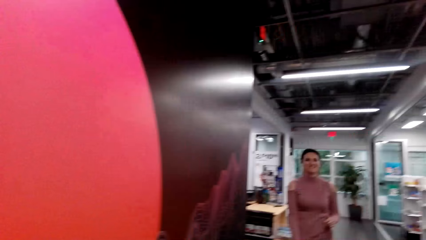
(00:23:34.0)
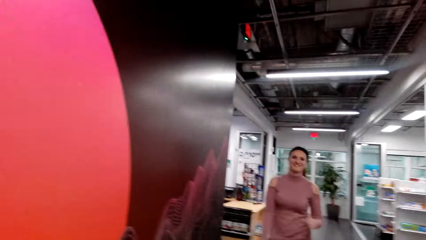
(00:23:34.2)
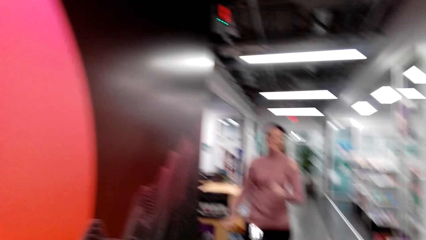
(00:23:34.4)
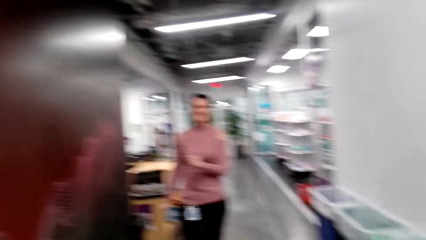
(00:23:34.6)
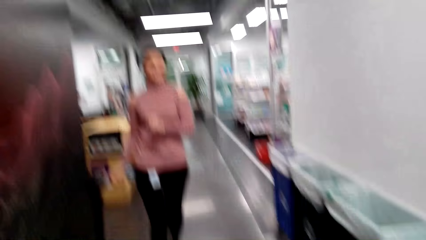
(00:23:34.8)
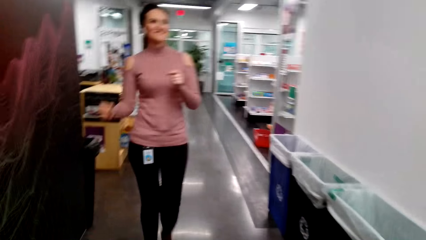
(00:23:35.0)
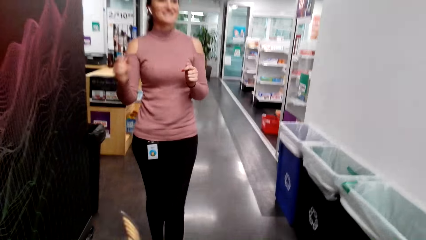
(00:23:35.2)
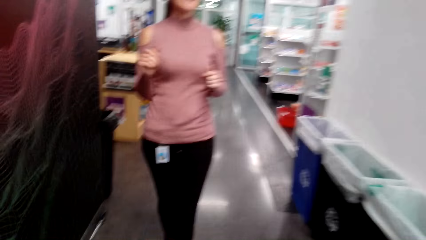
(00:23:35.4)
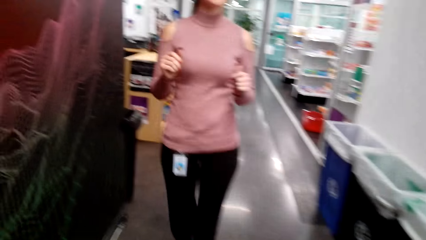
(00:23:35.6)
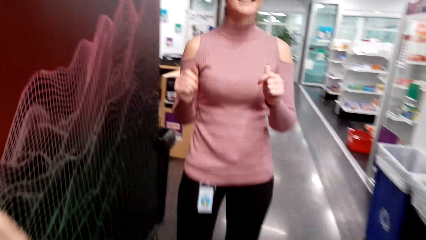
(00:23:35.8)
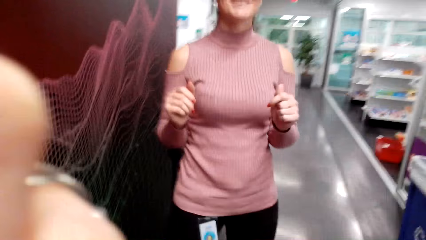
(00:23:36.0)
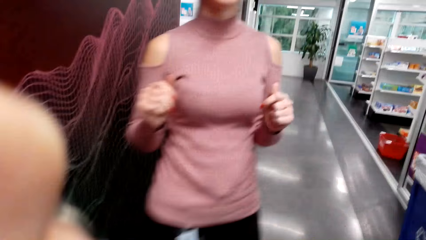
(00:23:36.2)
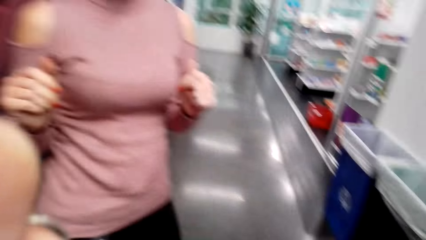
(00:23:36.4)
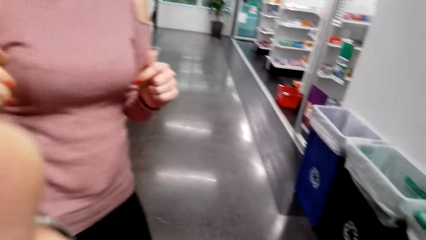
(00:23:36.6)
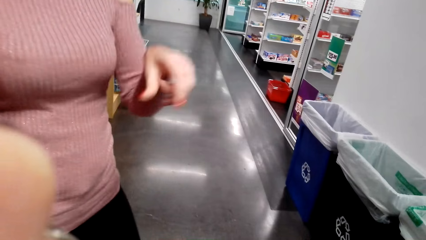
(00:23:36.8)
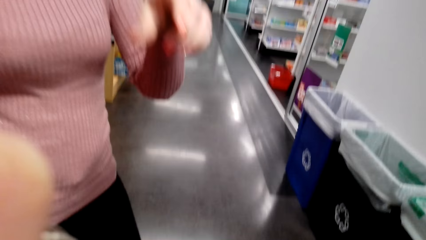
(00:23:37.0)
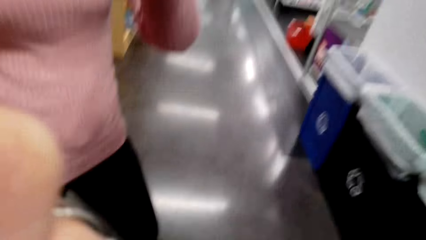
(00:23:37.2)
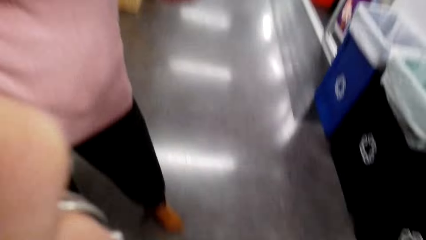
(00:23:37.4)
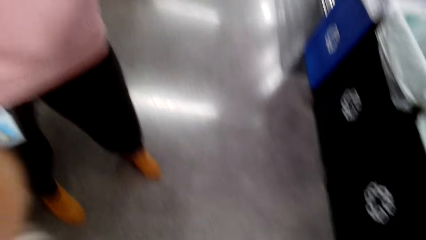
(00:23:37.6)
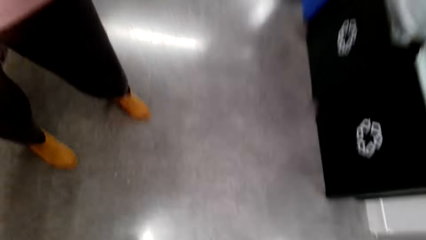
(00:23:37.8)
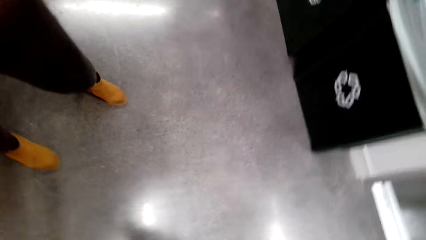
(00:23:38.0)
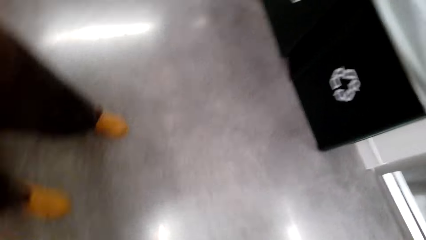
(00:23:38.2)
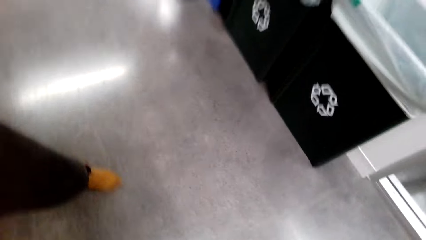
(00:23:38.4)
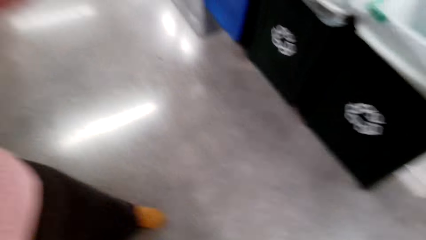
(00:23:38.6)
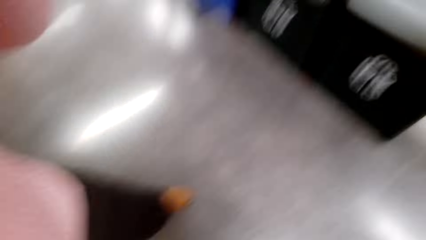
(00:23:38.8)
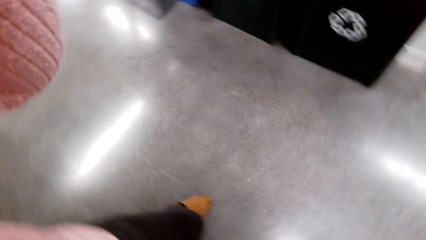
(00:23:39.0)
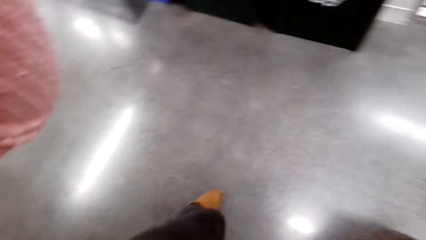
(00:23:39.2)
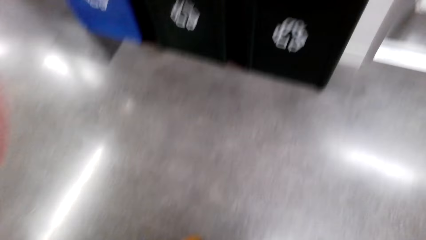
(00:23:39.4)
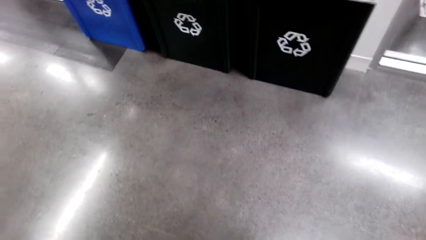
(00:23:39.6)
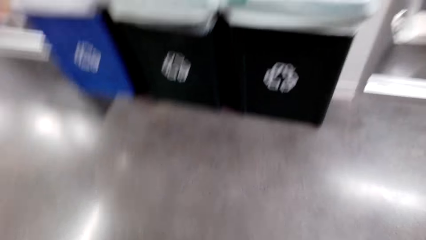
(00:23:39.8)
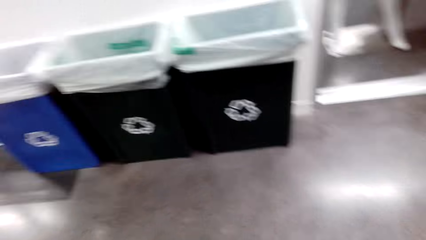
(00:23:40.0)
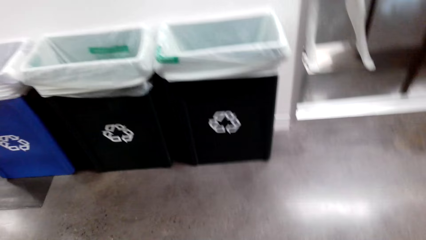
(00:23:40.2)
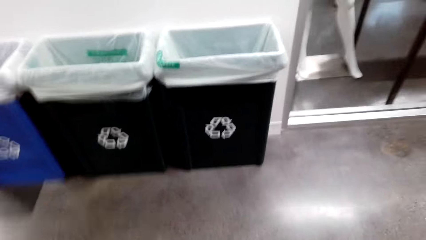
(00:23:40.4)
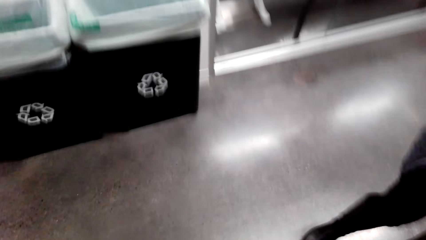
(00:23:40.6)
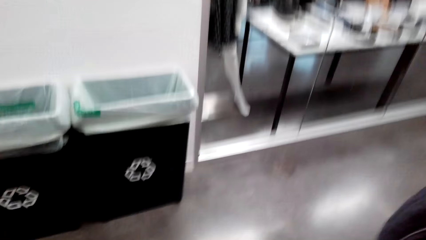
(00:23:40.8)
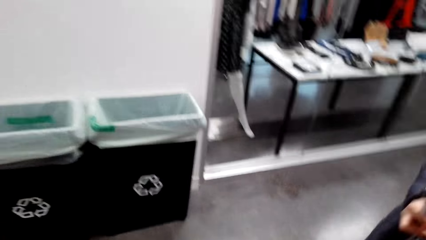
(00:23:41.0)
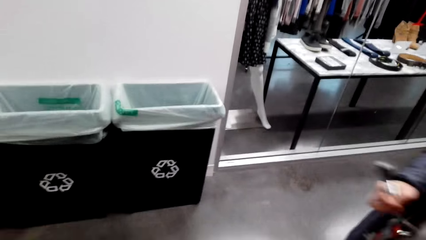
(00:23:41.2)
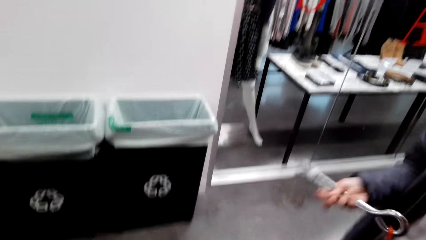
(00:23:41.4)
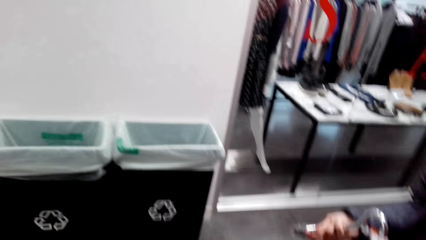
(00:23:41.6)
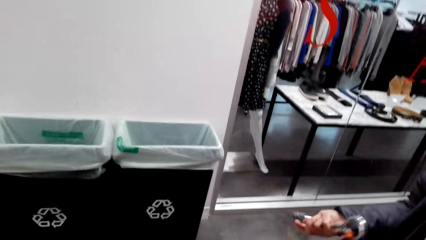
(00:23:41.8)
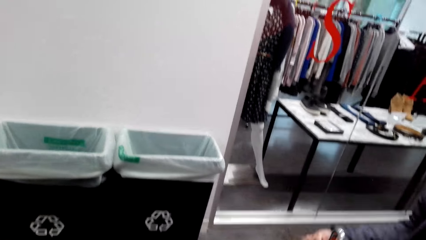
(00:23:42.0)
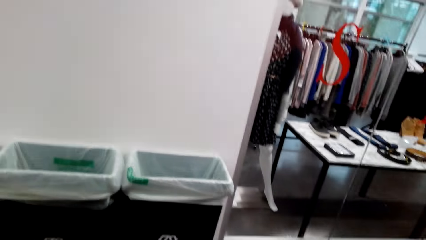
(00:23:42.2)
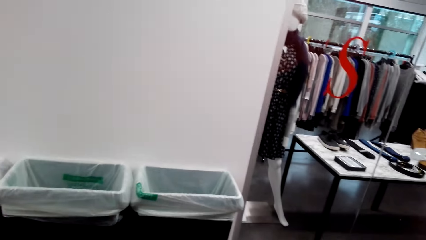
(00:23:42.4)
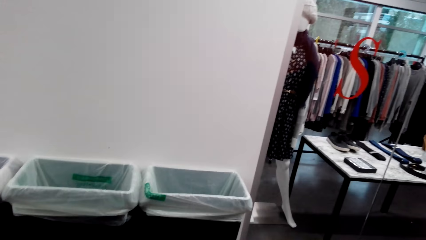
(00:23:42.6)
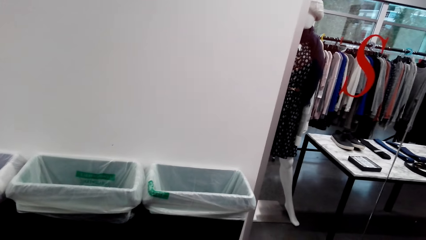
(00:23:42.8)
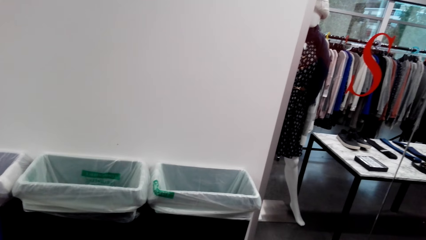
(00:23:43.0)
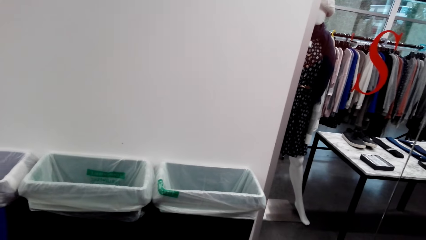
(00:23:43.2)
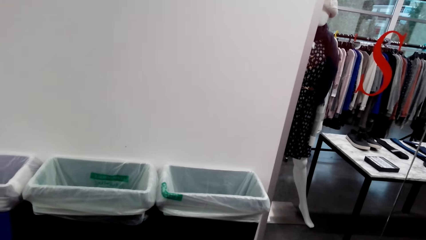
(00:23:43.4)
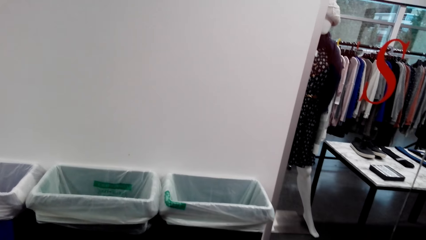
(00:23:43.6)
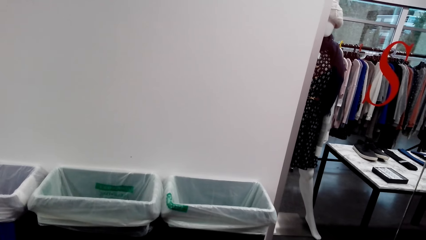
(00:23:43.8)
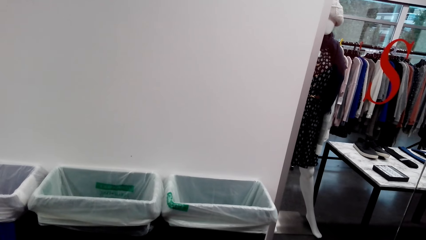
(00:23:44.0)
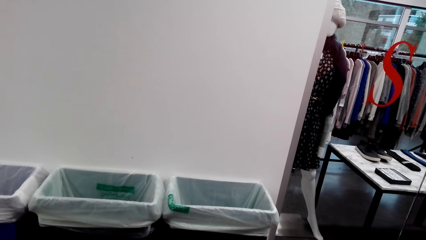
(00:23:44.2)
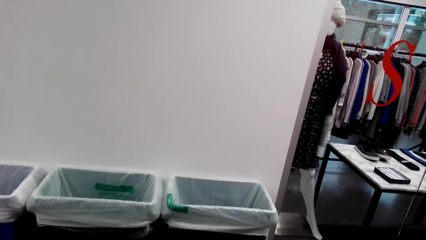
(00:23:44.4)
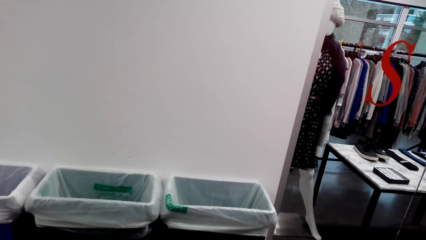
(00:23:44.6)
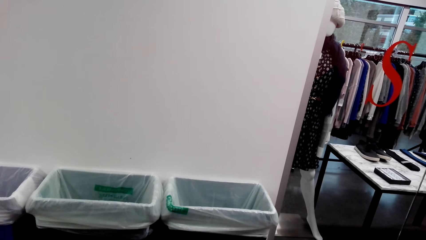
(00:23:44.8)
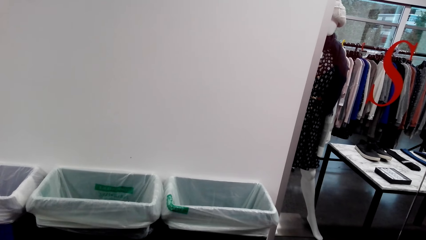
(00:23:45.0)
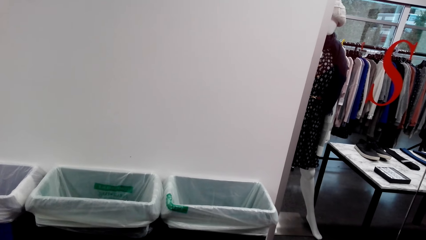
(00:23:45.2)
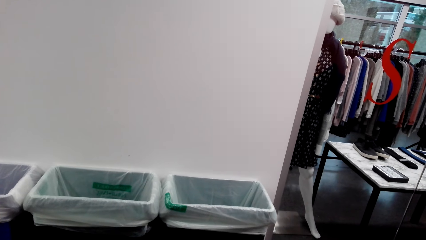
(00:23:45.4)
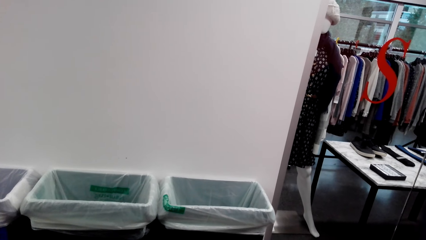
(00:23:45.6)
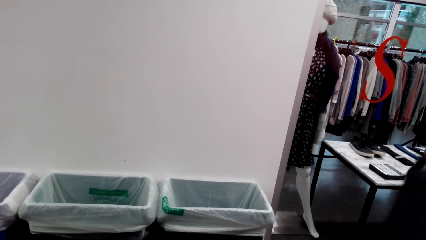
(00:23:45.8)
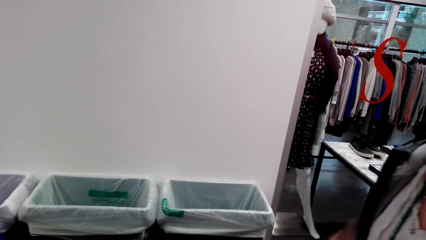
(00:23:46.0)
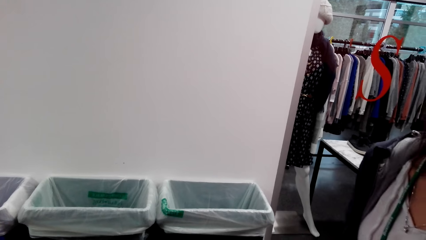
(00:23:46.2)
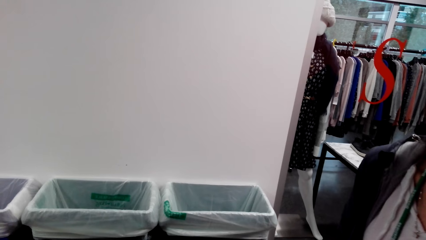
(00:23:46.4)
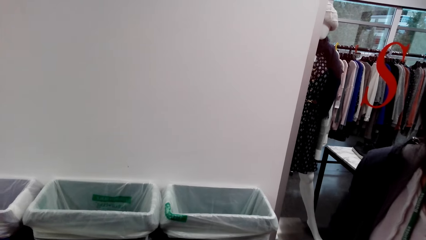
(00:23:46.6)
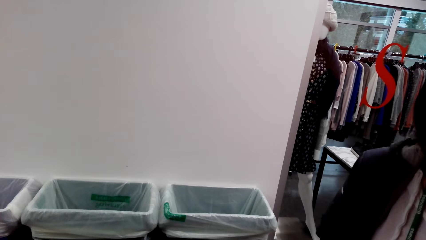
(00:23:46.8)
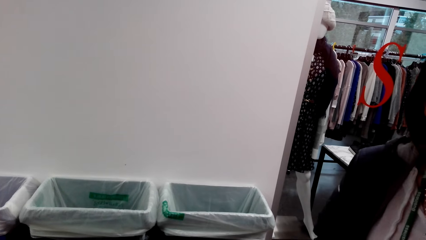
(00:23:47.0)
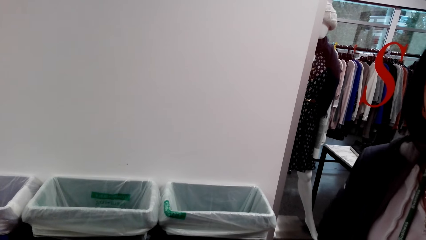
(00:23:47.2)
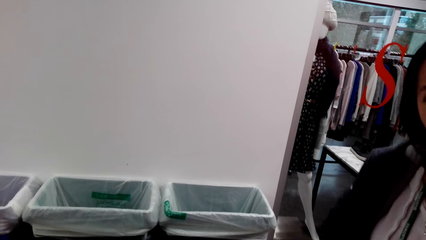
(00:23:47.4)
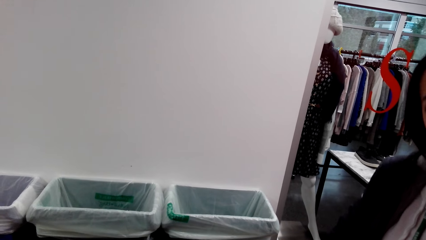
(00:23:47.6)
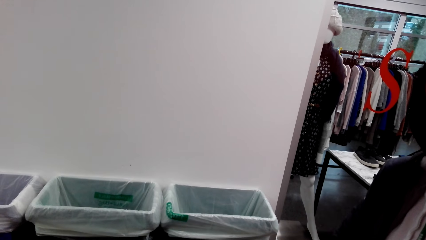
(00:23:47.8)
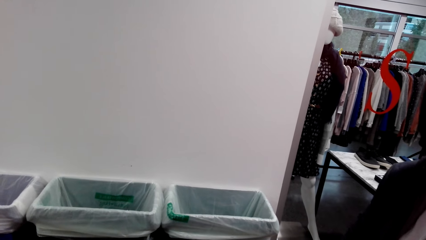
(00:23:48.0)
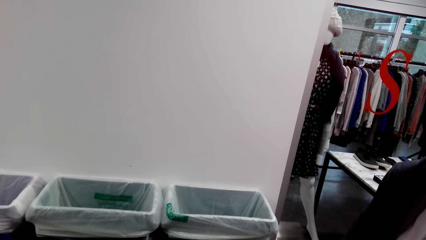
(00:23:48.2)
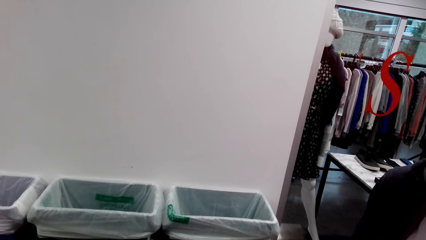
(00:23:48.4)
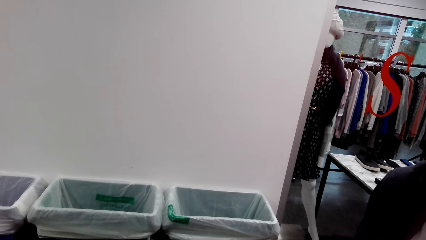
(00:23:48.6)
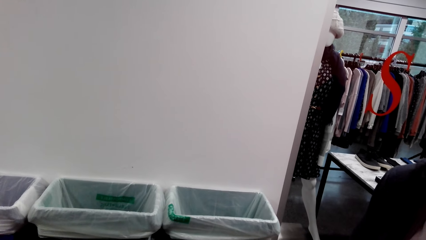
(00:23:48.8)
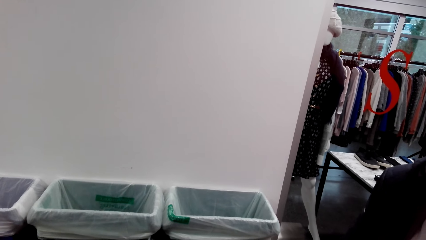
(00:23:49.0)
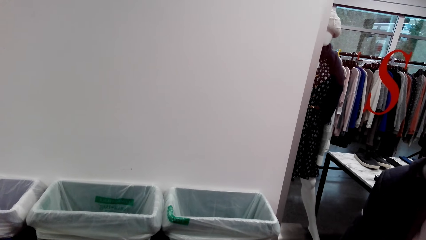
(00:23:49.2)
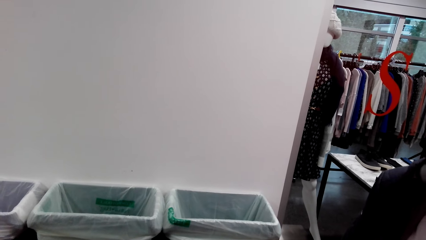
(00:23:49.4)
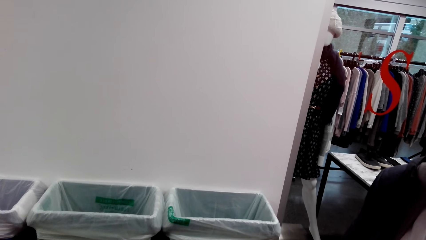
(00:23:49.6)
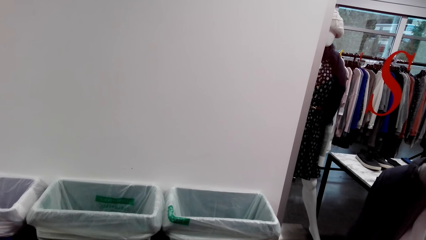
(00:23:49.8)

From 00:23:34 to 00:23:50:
A lady walks around the supermarket. The lady takes the camera. The camera wearer holds the key. They stand beside the lady.
